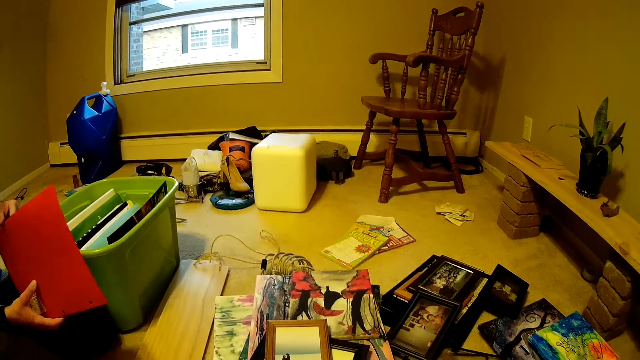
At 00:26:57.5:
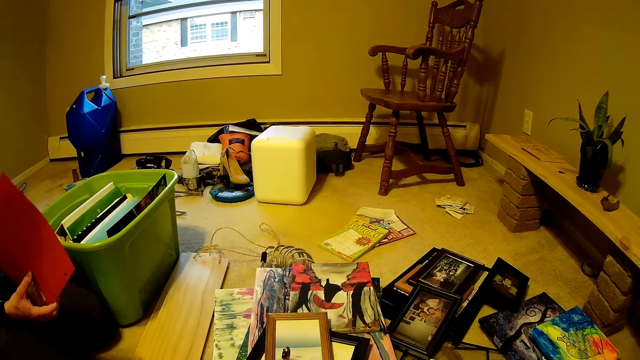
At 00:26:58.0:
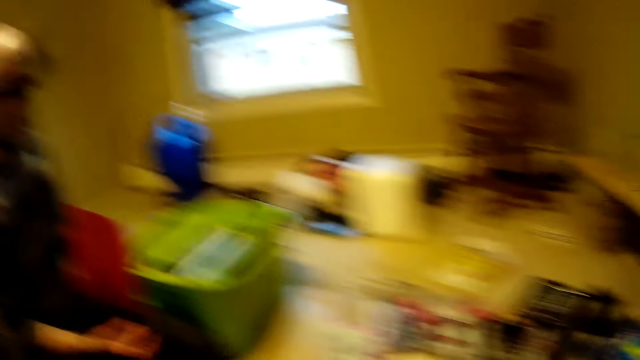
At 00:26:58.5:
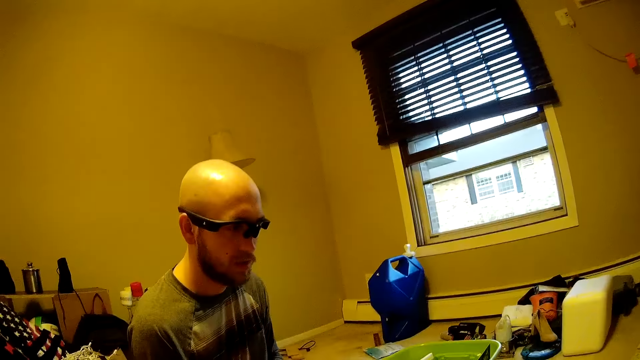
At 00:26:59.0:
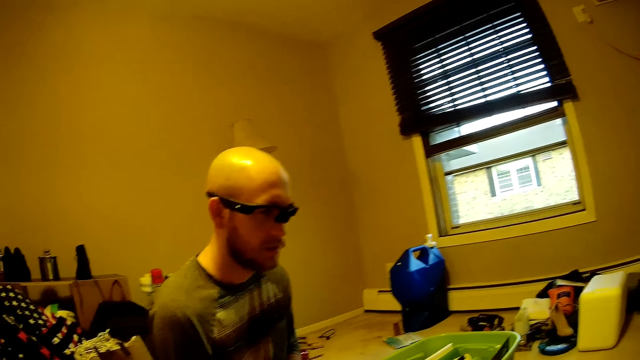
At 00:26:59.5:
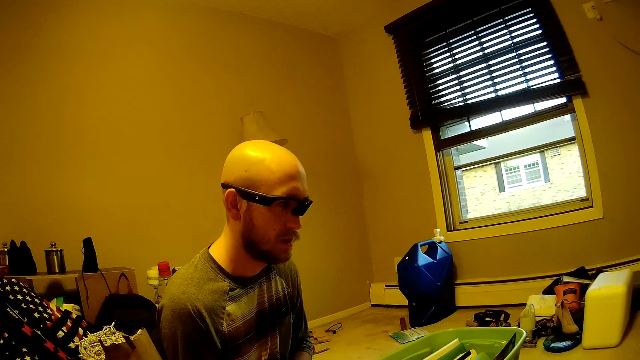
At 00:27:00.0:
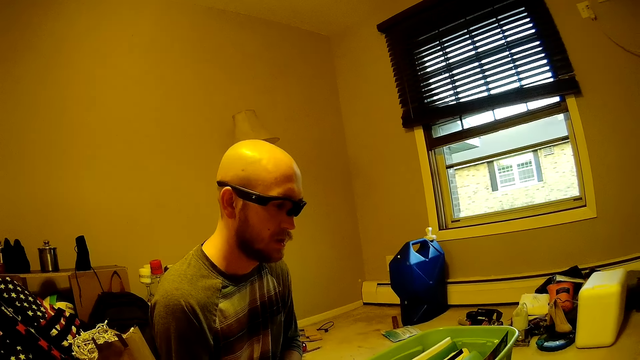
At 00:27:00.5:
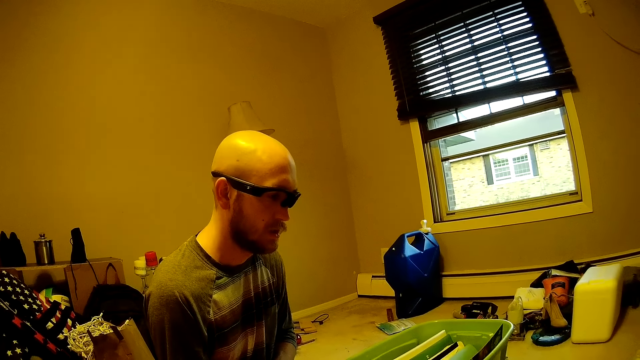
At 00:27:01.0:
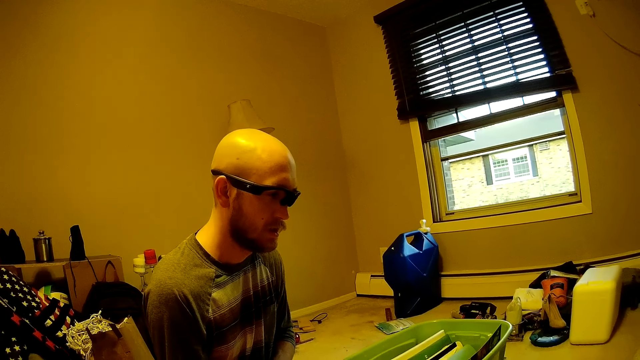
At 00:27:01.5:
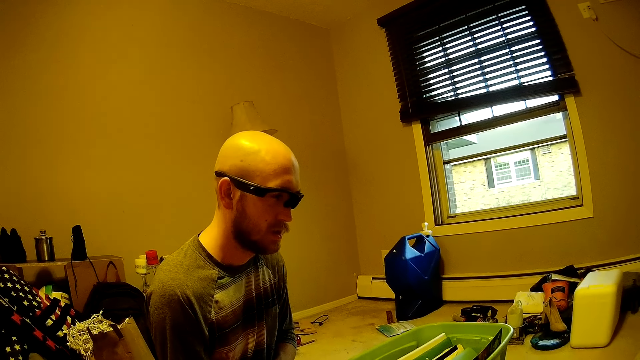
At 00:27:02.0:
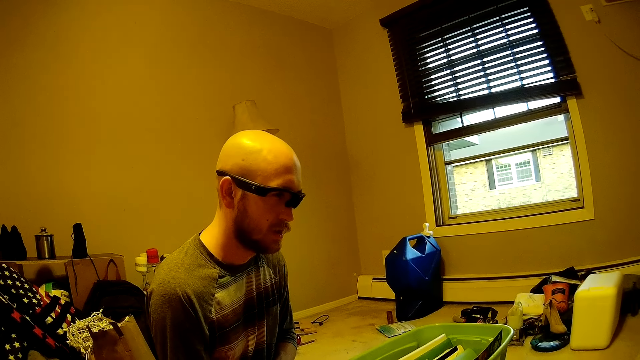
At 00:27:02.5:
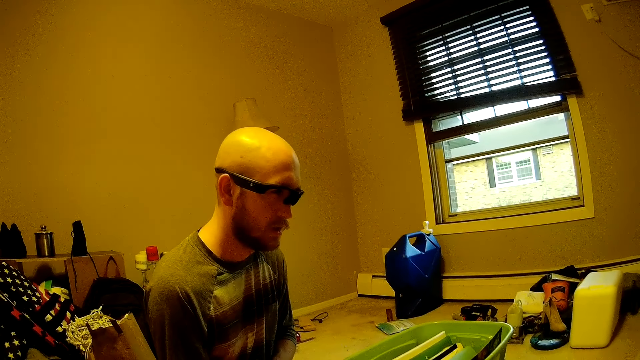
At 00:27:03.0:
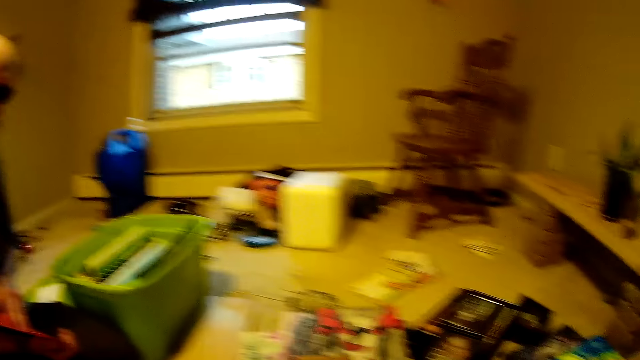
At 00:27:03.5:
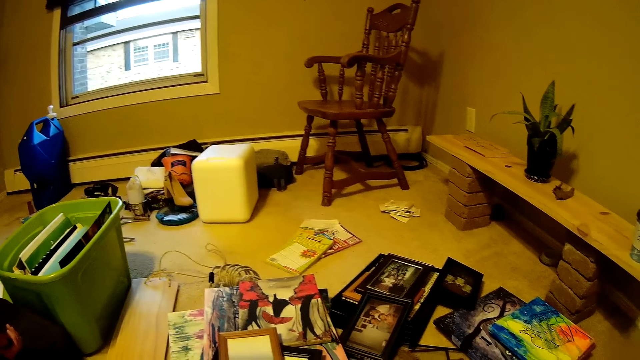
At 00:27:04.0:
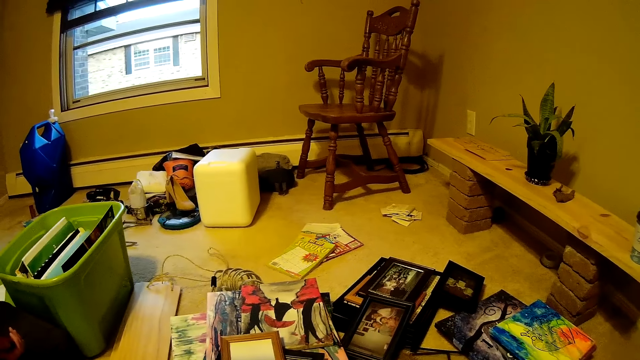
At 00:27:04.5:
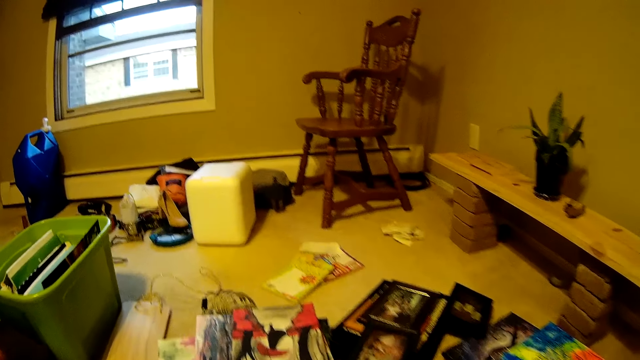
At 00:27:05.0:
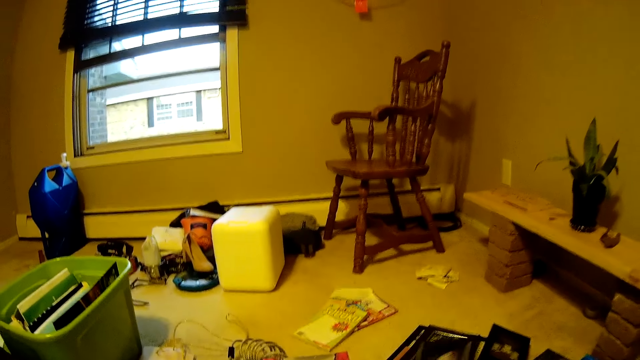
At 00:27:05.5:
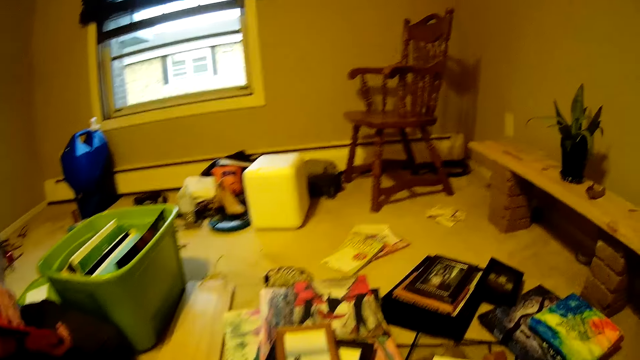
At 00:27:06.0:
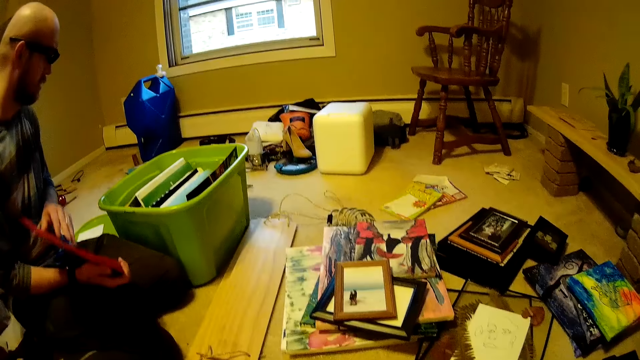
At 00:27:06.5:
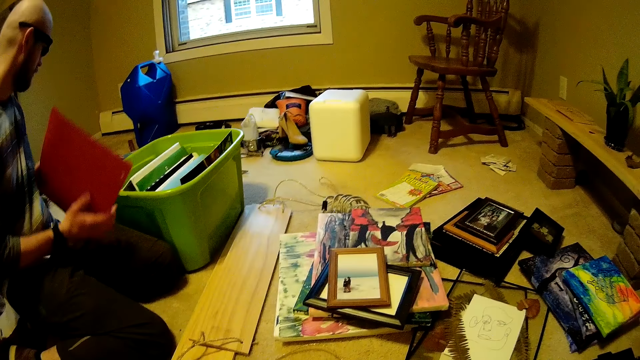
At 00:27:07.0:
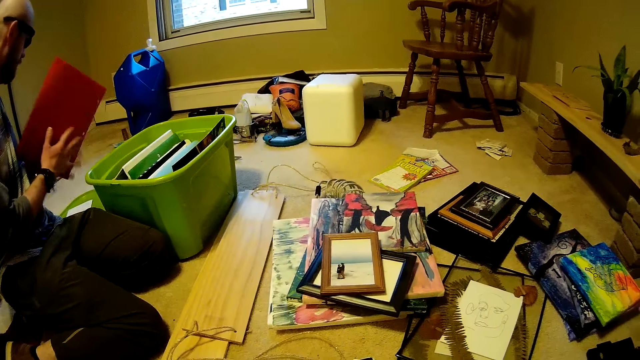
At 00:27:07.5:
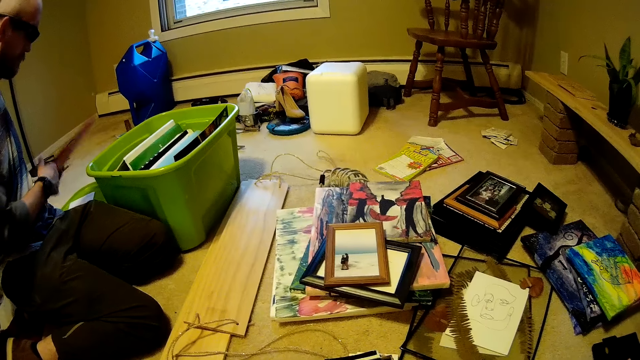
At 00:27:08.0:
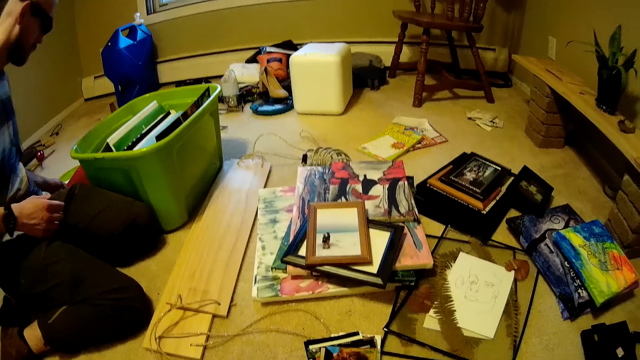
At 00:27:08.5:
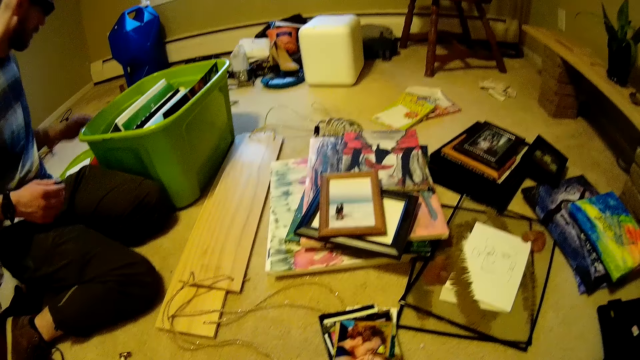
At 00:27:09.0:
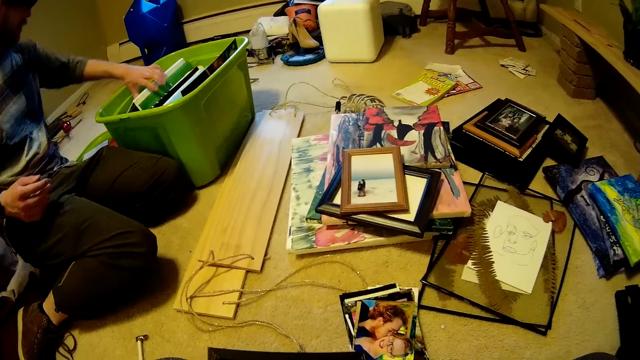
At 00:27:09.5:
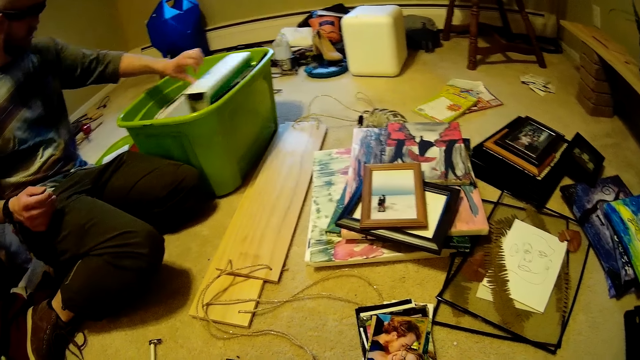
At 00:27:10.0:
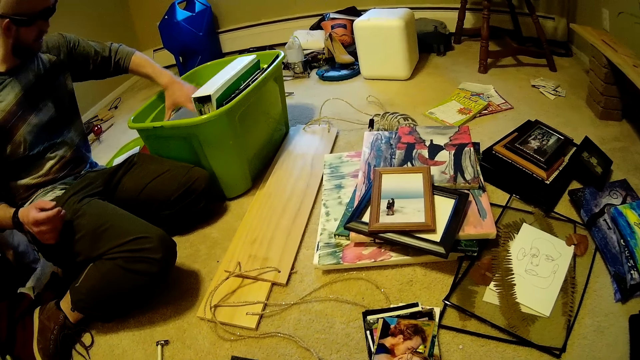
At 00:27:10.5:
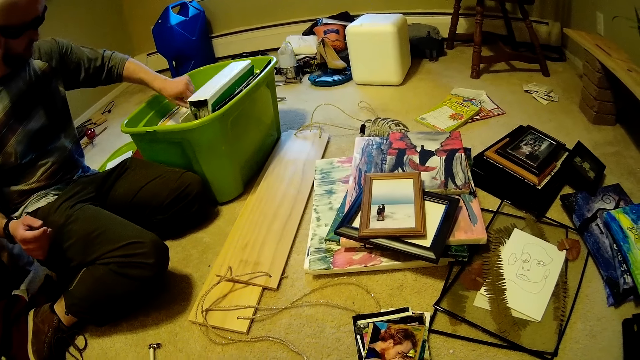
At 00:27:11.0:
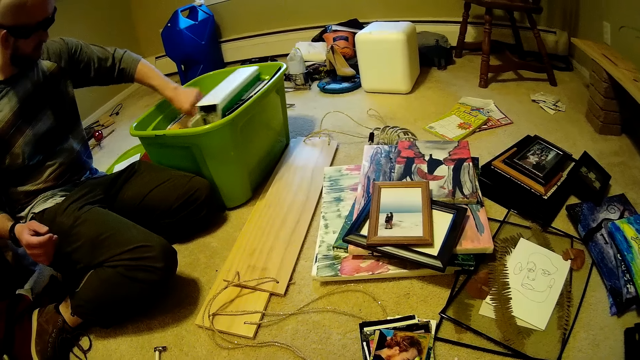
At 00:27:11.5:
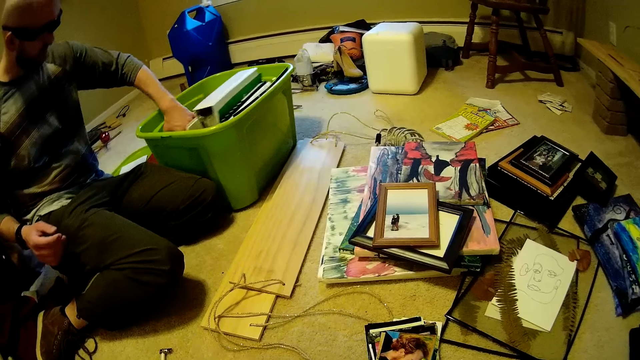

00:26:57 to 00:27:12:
The man closes the book file. The camera wearer looks around. The man puts the book file aside. He shuffles the books in the bucket with his left hand.

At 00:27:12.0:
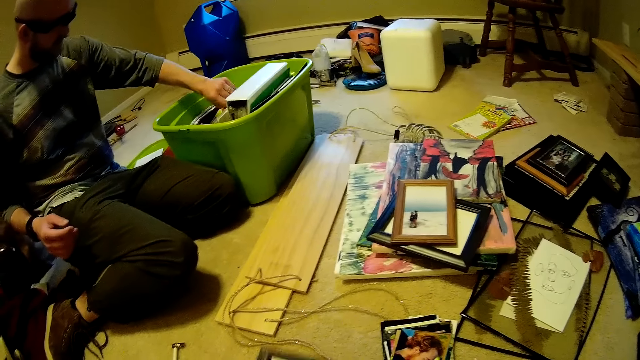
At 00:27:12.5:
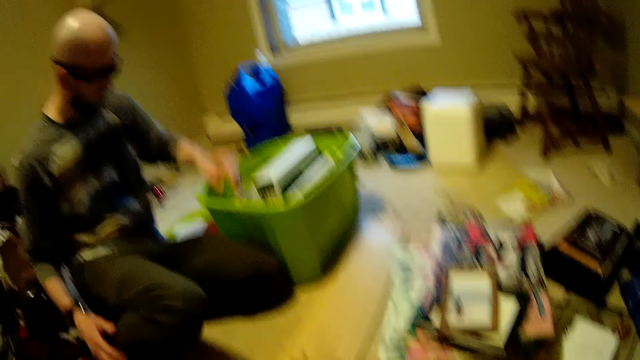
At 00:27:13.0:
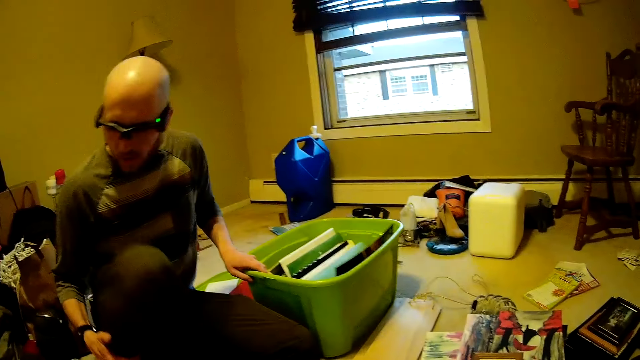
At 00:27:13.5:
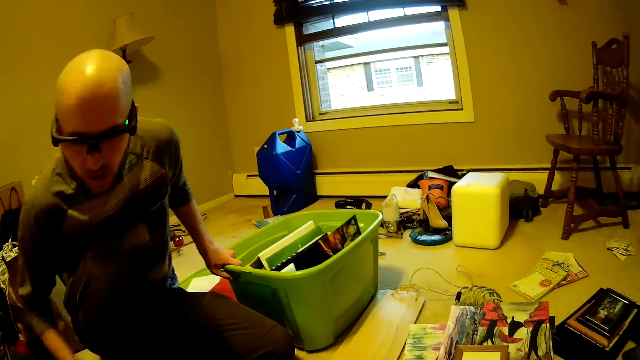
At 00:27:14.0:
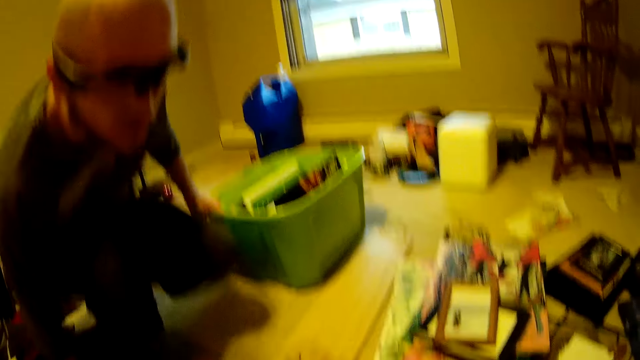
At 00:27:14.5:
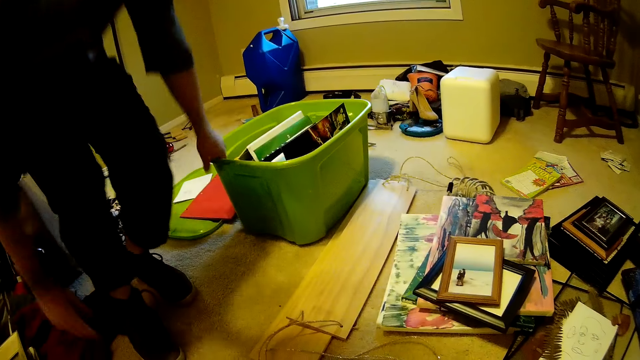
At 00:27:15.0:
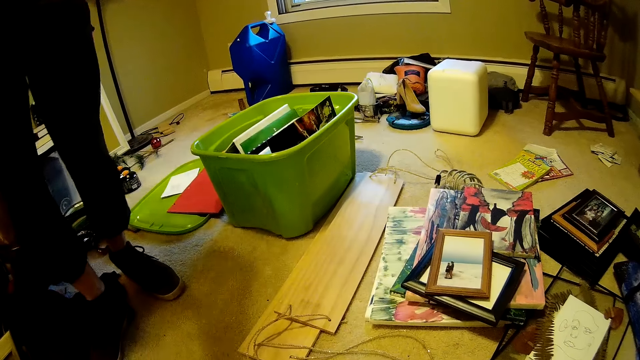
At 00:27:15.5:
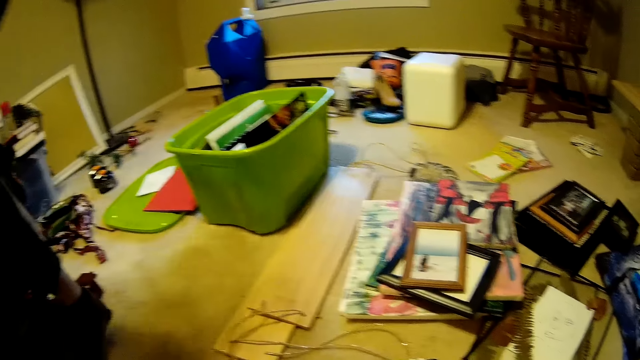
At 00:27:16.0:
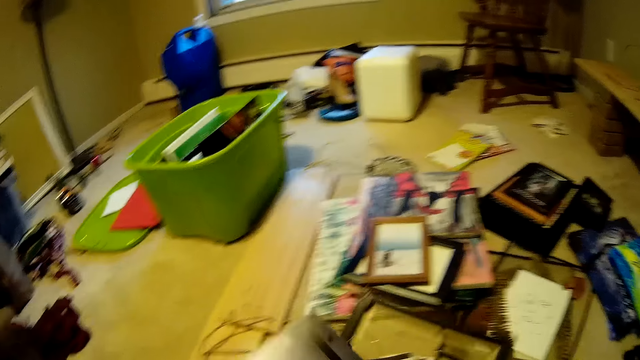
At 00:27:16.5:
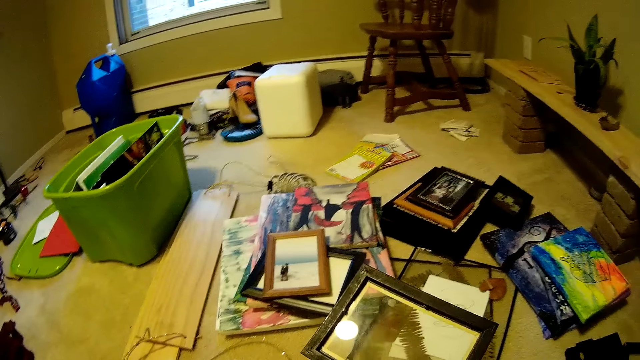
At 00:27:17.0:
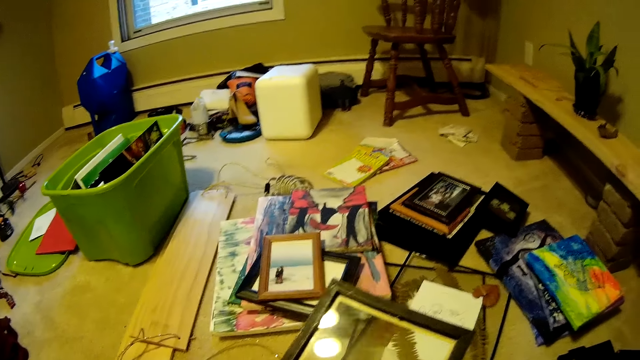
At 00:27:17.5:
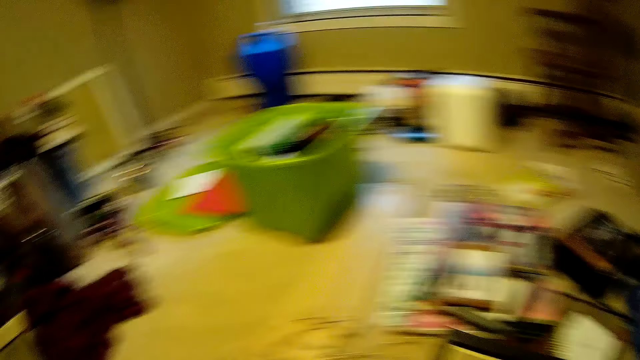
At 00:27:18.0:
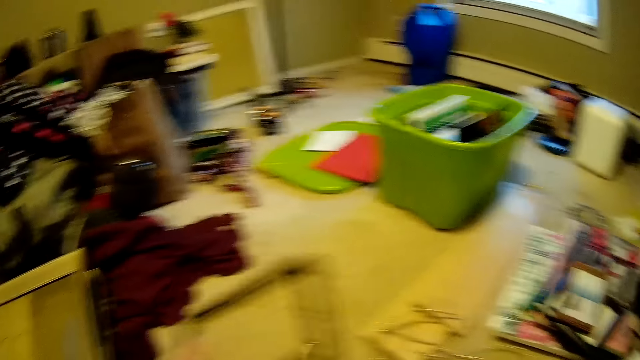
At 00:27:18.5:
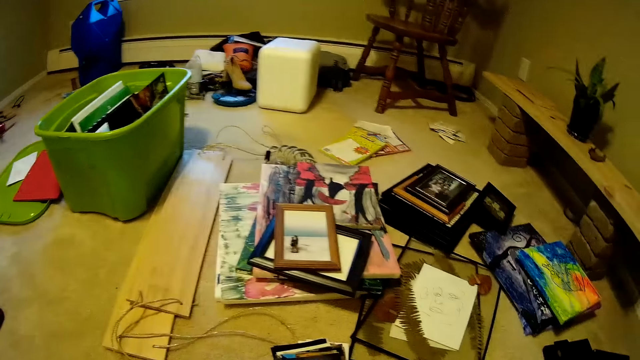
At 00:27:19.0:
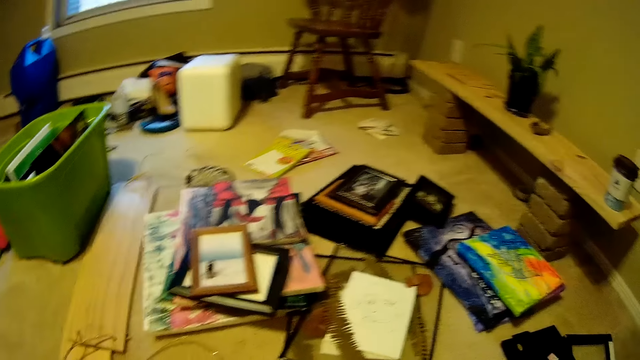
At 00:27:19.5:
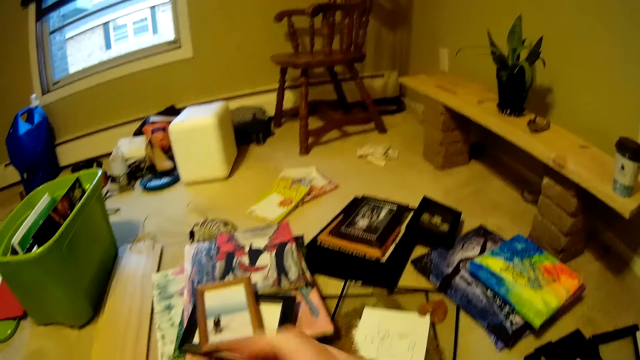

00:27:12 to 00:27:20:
A man looks around and stands up. The camera wearer removes a photo from the photo frame with both hands. They hold the frame and put the frame down.
